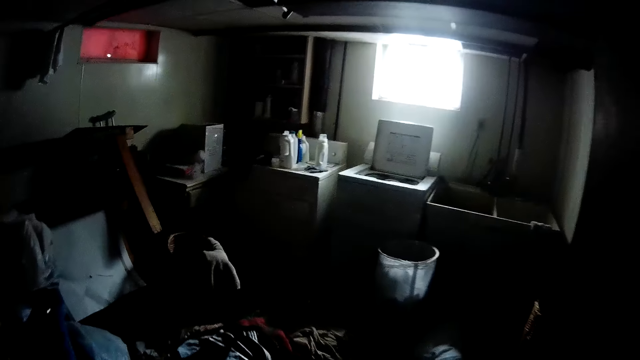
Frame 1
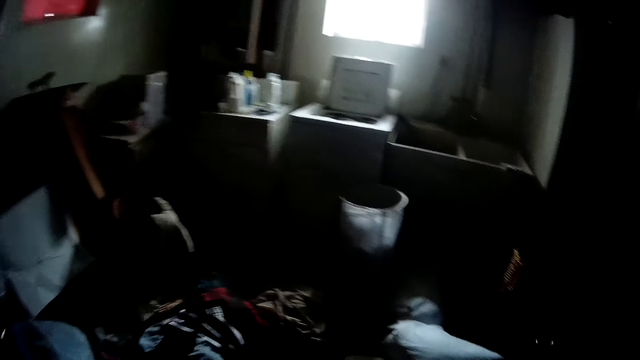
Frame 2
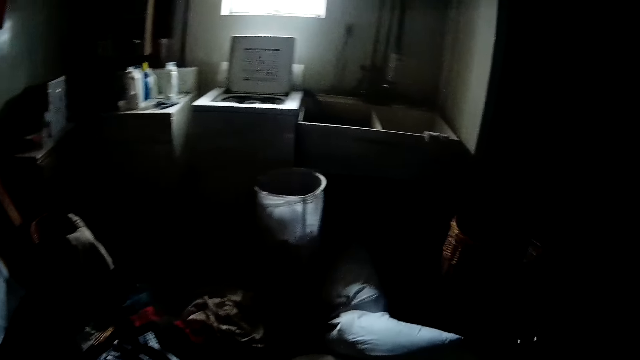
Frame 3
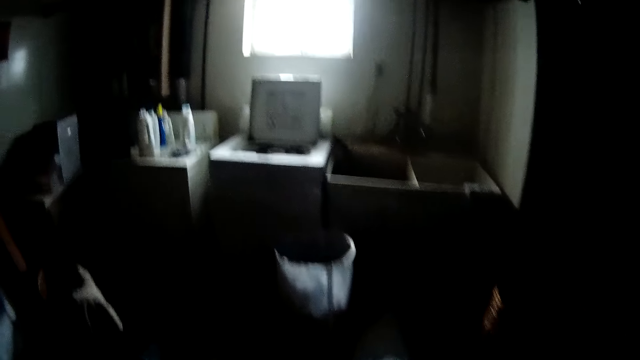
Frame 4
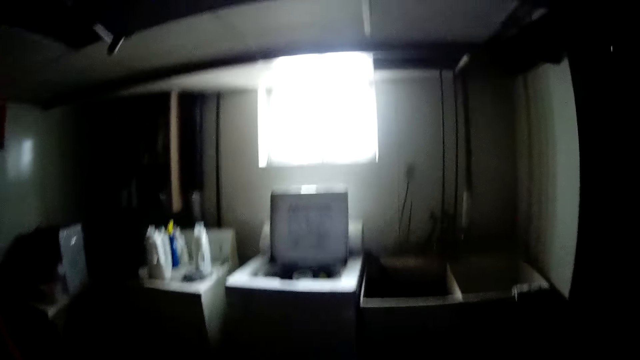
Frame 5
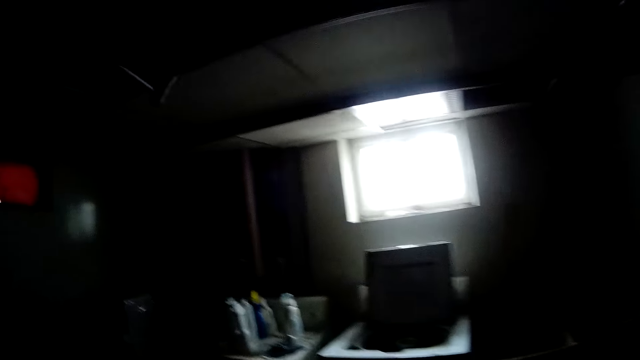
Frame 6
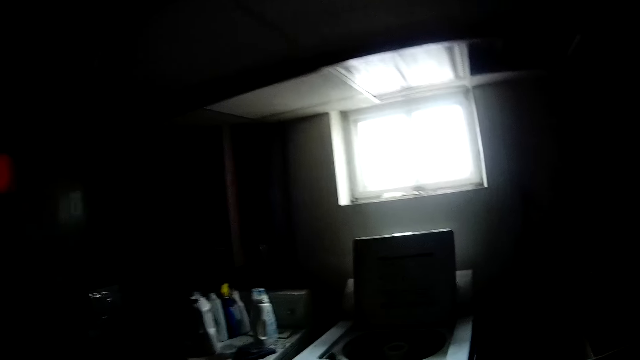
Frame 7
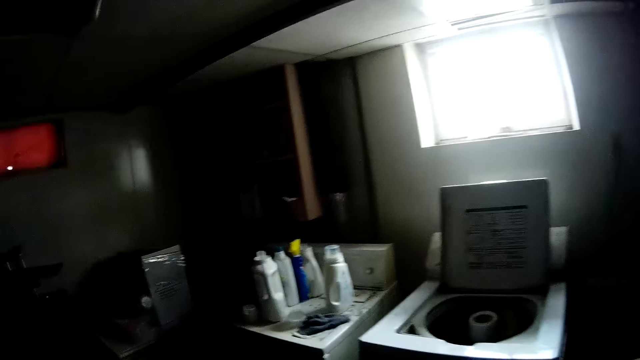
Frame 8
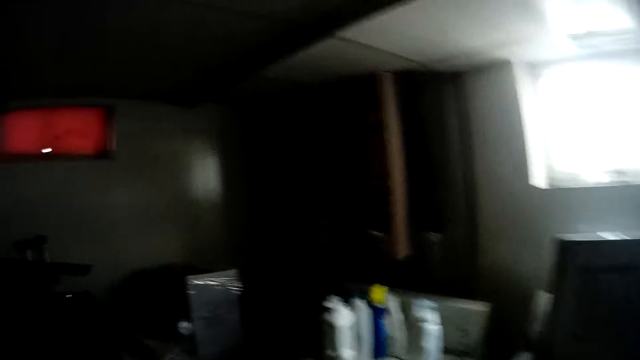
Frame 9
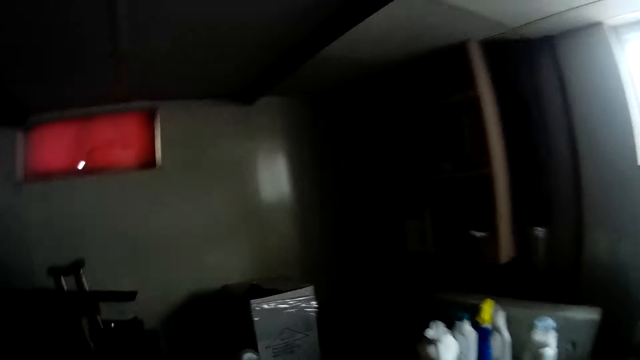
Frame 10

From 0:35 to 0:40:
The camera wearer enters the laundry room.

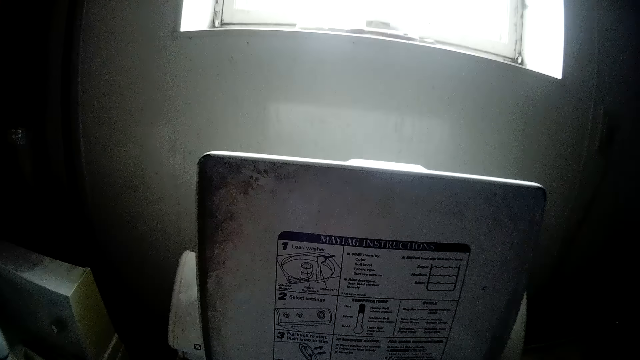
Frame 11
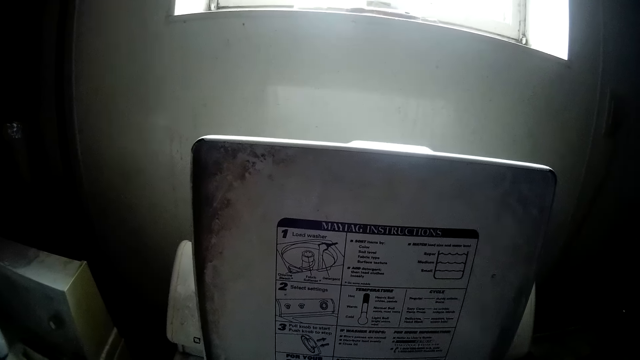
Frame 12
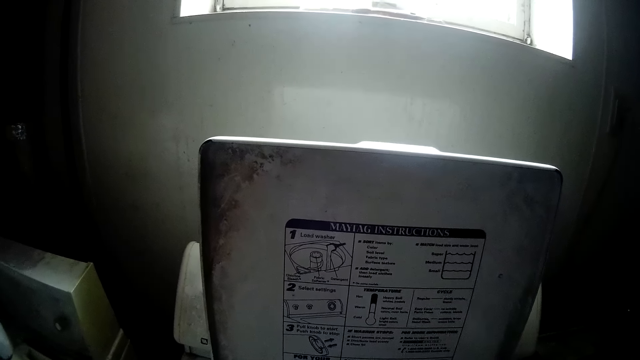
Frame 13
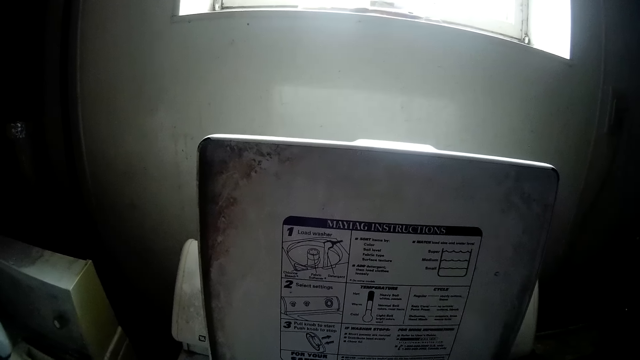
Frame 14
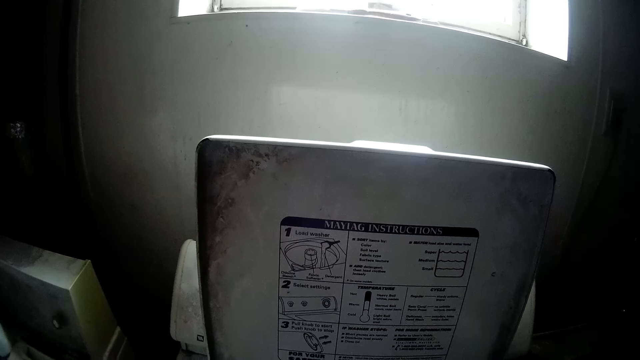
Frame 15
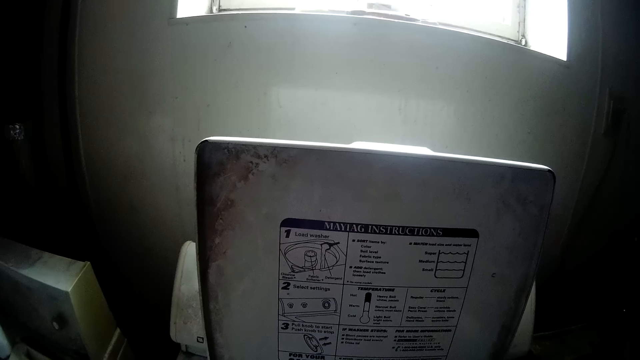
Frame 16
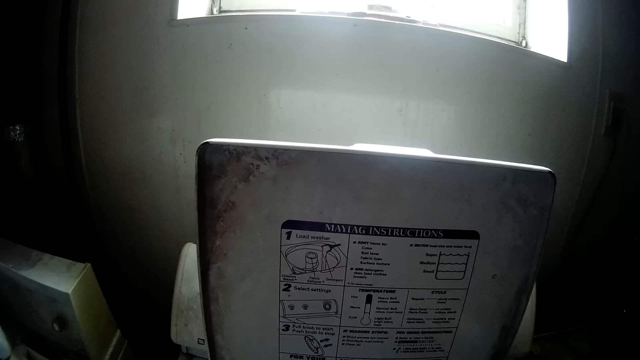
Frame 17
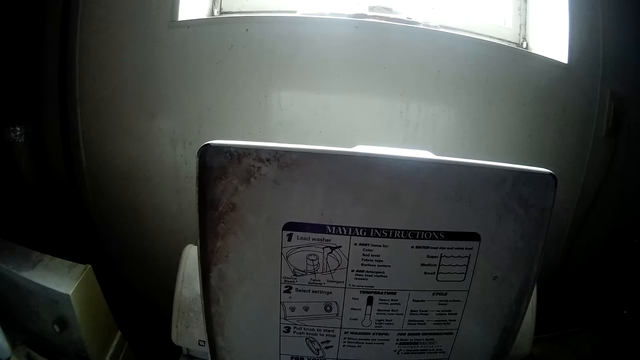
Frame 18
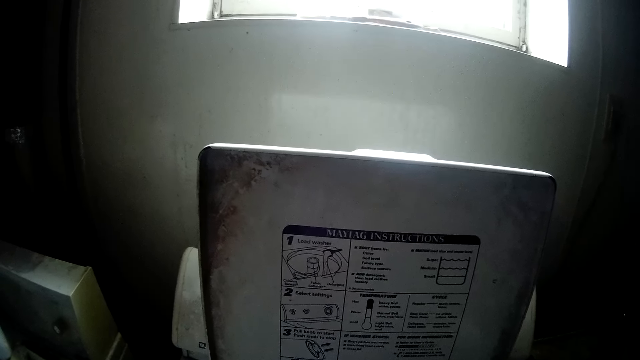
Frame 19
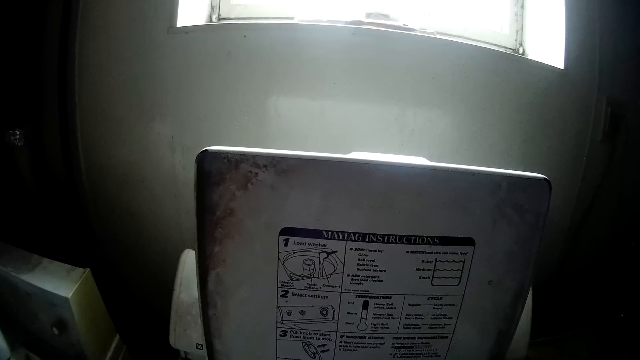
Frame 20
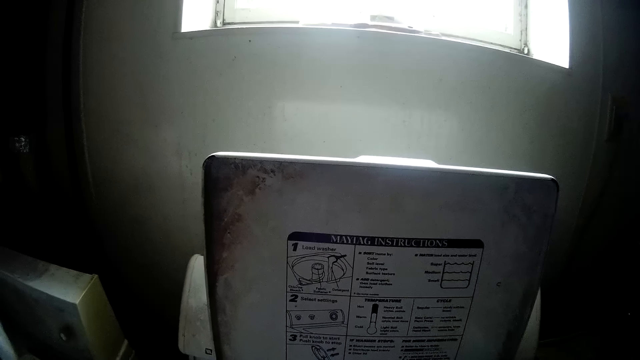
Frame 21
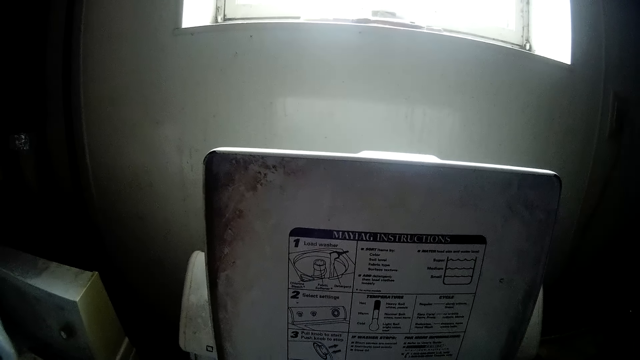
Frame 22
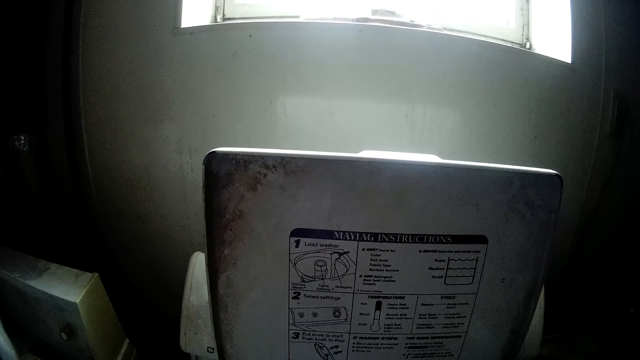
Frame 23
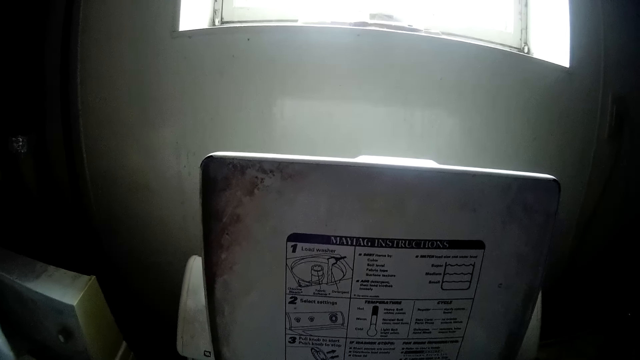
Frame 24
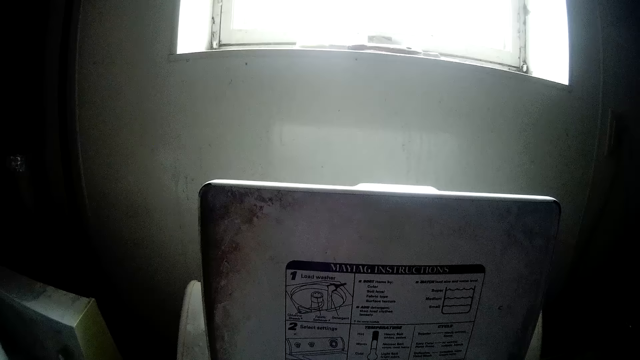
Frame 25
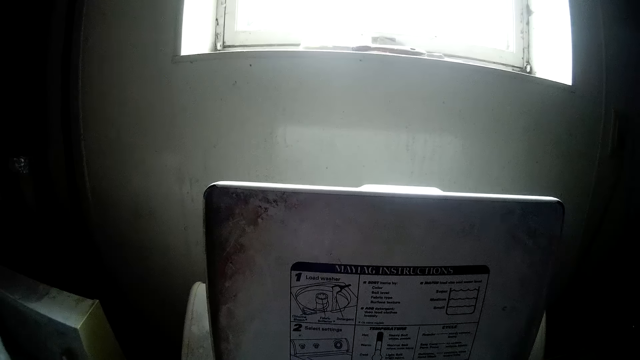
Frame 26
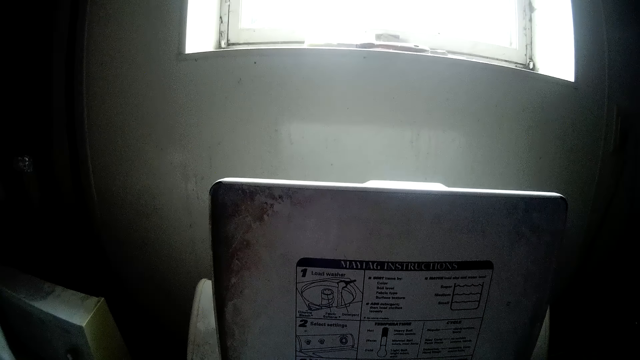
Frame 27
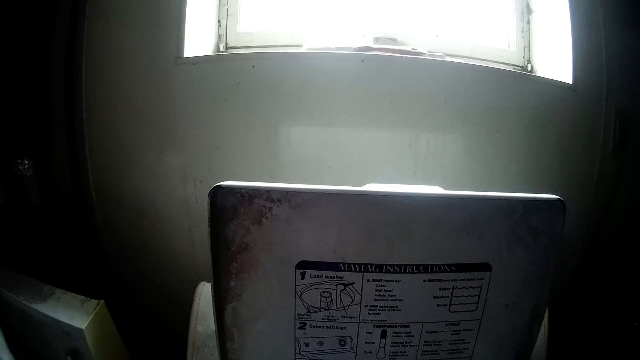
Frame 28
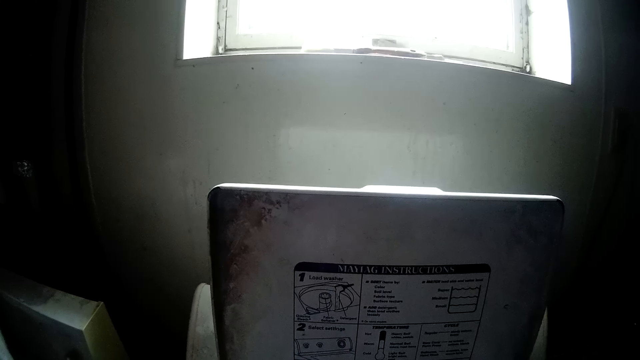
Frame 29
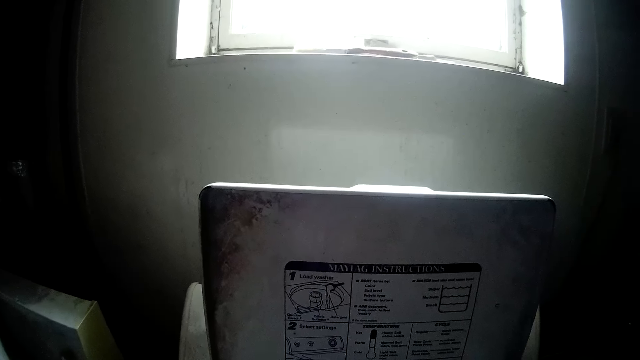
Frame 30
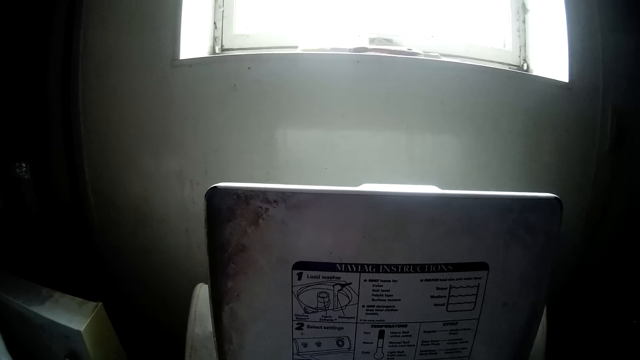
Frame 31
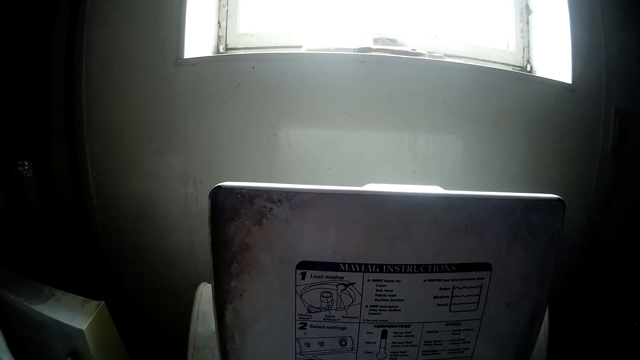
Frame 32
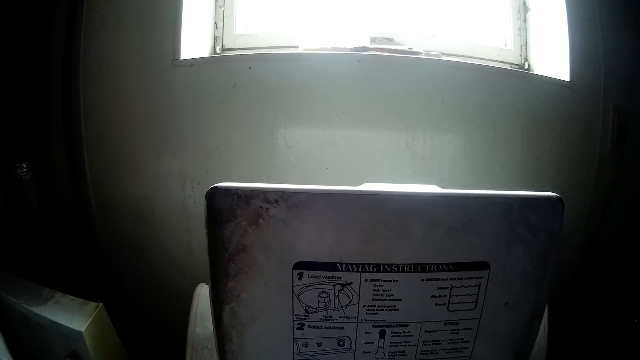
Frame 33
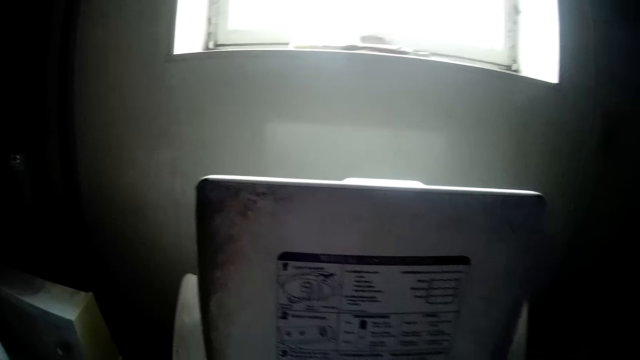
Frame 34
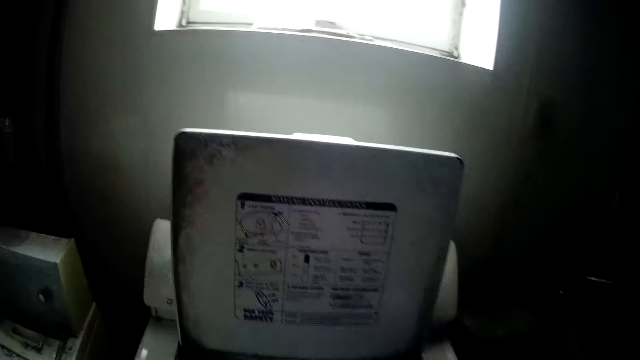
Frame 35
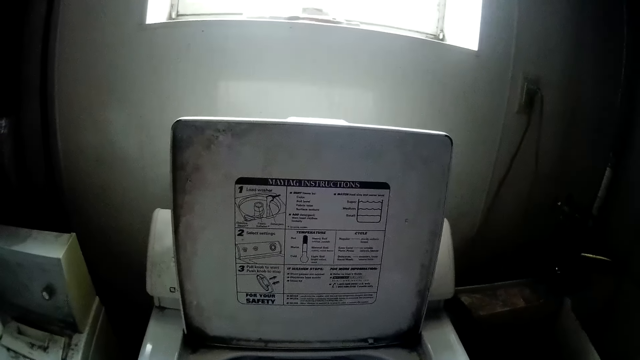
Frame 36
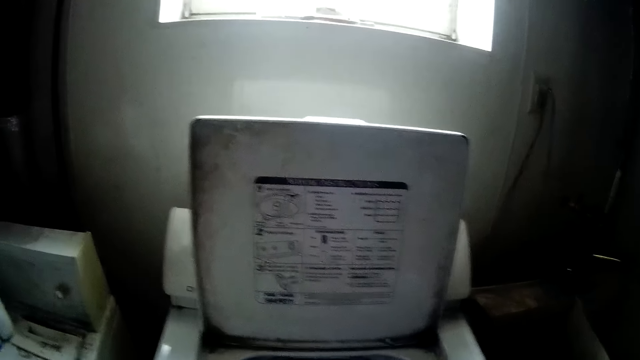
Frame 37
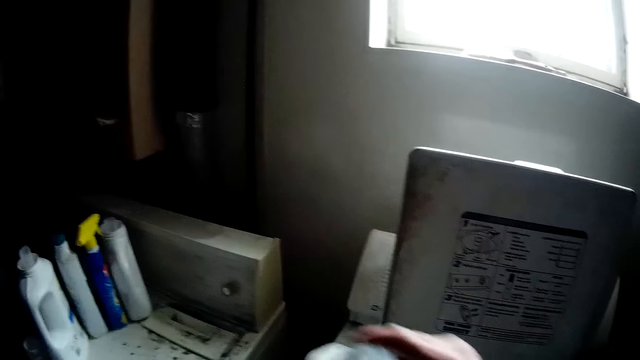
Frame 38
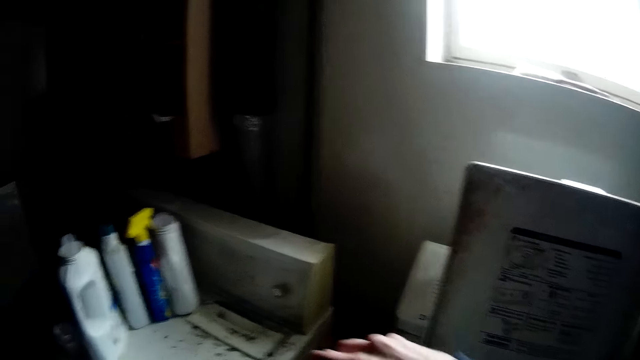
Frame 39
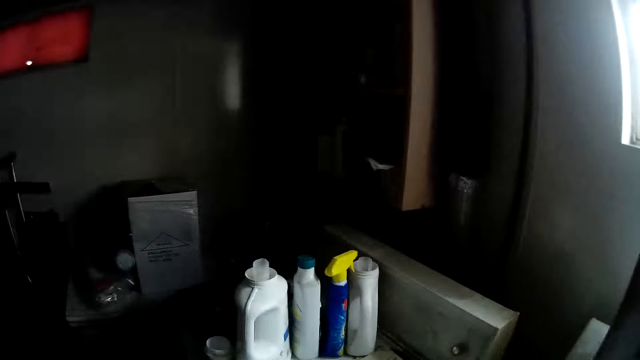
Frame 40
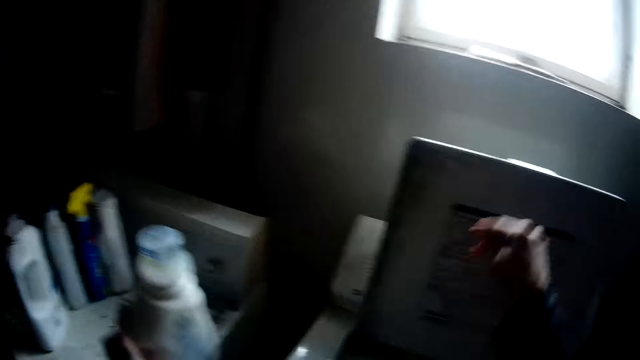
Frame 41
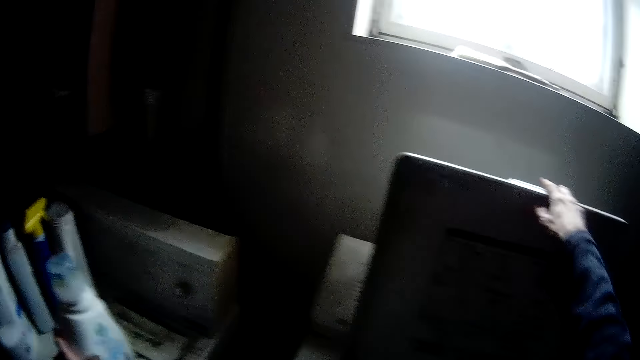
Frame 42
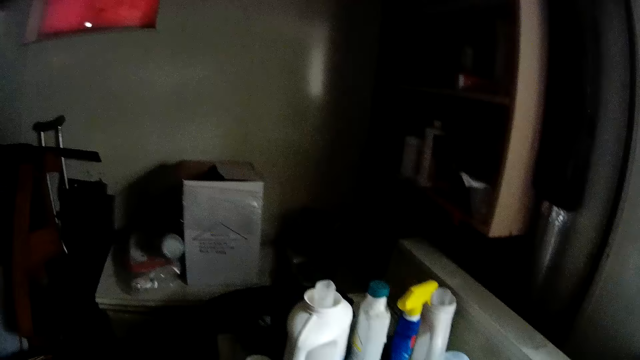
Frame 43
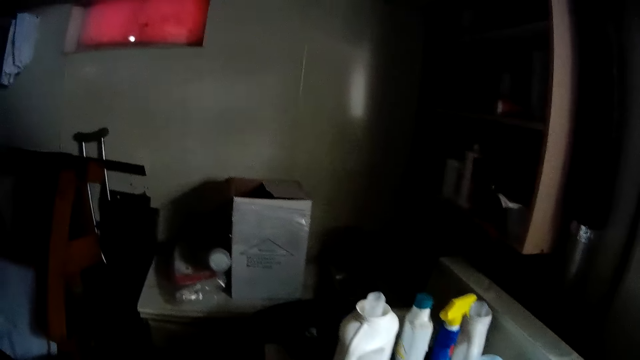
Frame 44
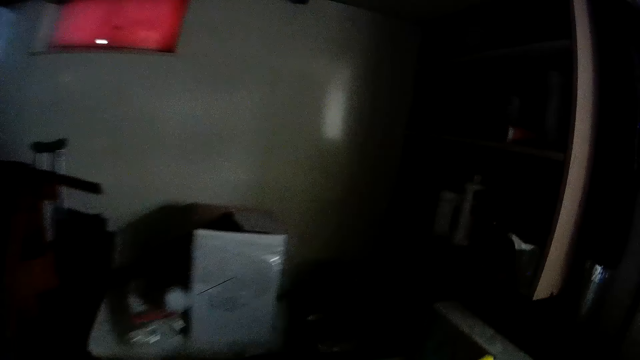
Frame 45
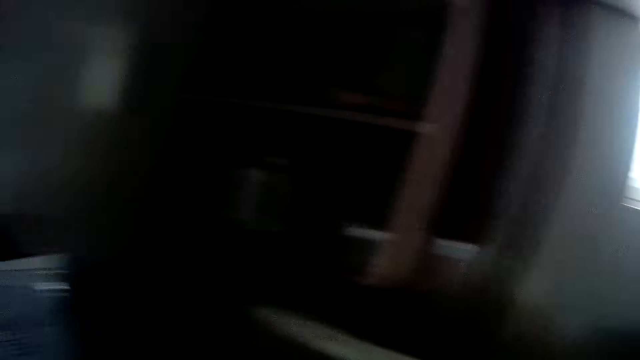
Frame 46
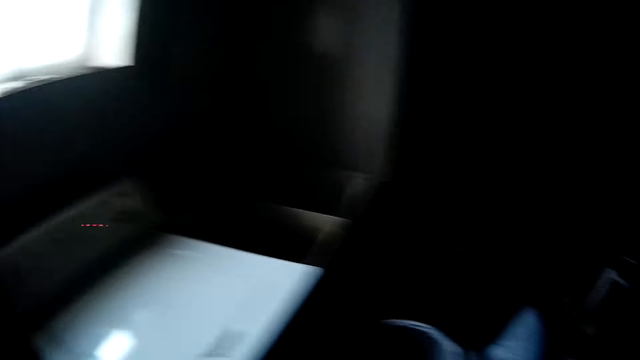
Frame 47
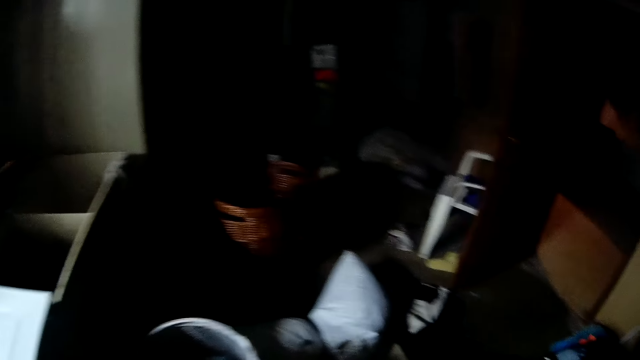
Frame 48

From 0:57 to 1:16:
The camera wearer pours detergent in the washing machine. She corks the detergent bottle. She places the bottle of laundry liquid on top of the washing machine with her left hand. She closes the washing machine with her right hand. She flips the washing machine cover.
